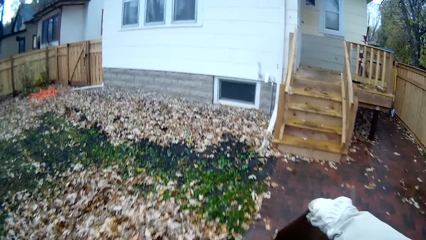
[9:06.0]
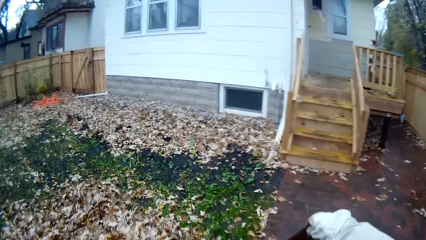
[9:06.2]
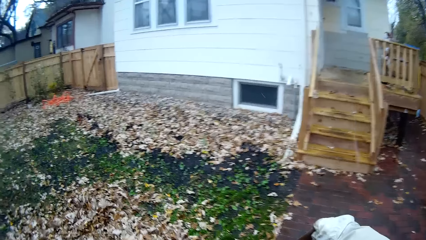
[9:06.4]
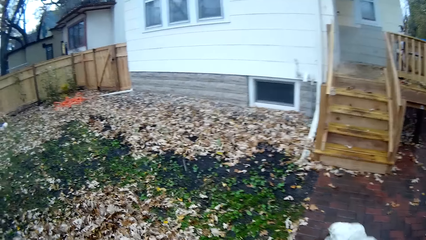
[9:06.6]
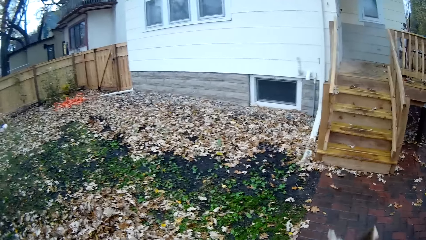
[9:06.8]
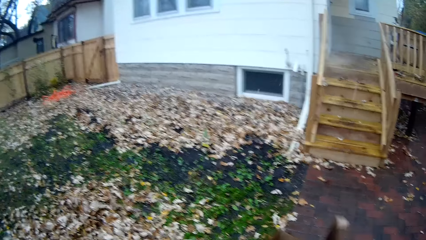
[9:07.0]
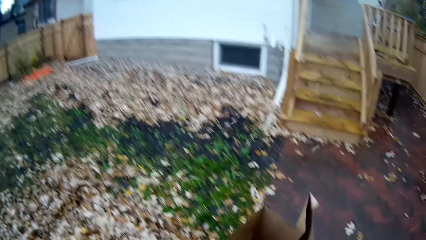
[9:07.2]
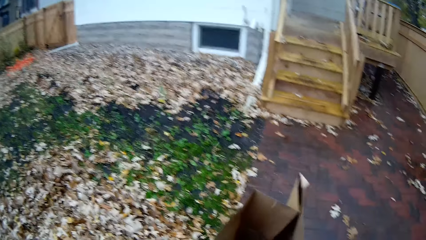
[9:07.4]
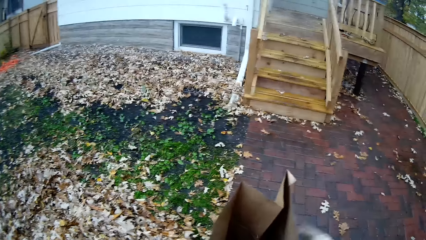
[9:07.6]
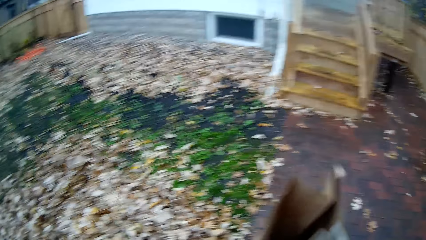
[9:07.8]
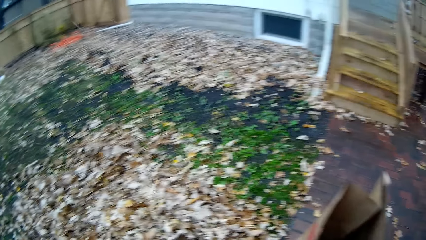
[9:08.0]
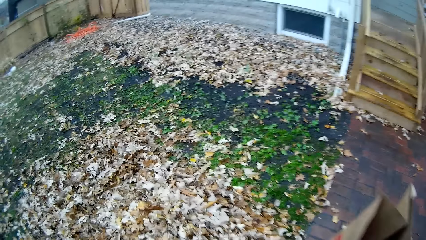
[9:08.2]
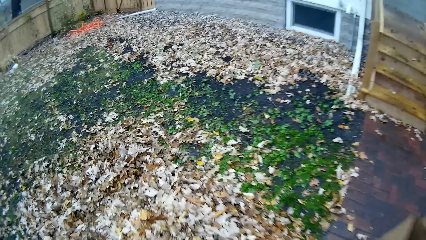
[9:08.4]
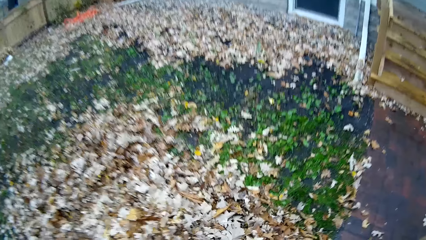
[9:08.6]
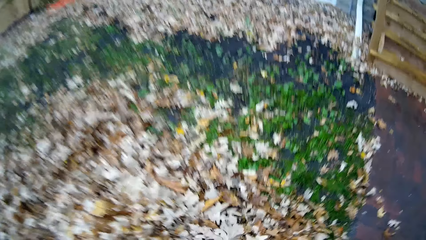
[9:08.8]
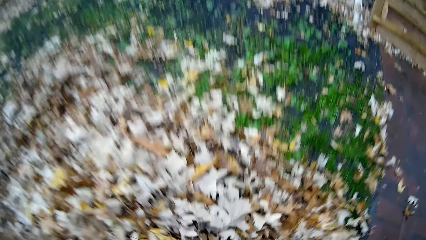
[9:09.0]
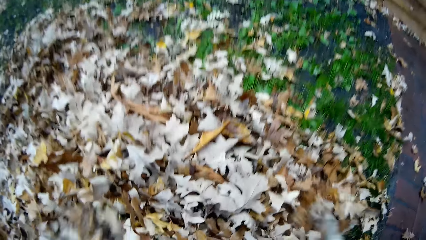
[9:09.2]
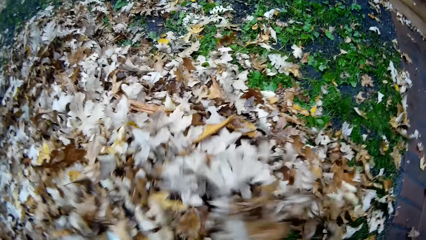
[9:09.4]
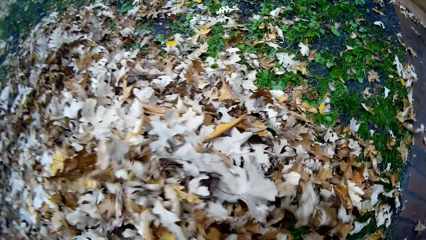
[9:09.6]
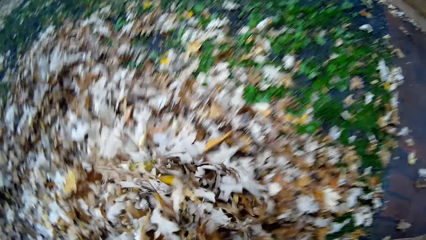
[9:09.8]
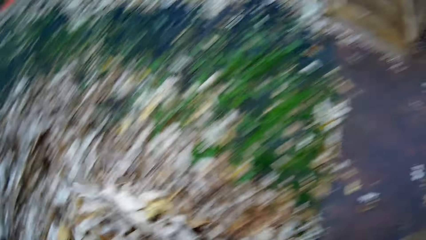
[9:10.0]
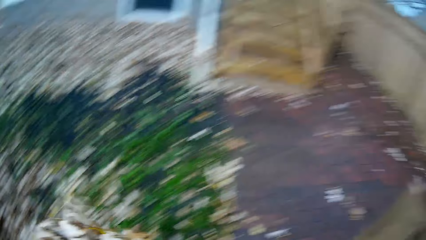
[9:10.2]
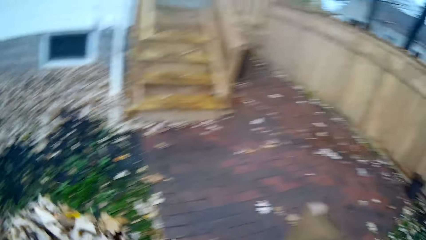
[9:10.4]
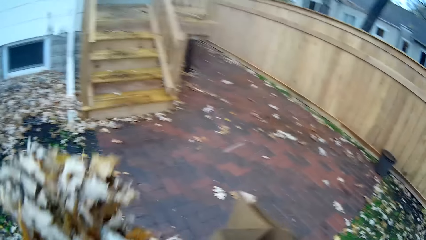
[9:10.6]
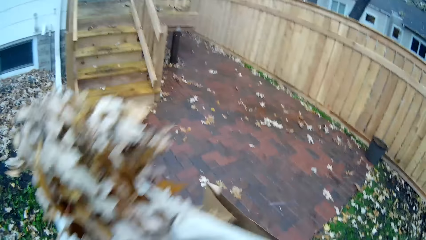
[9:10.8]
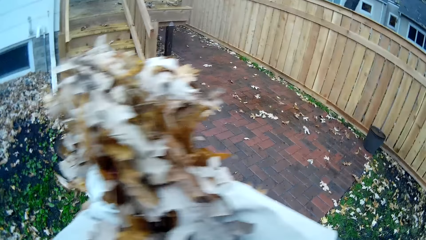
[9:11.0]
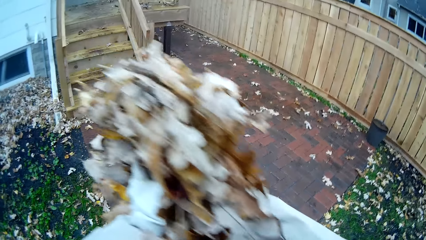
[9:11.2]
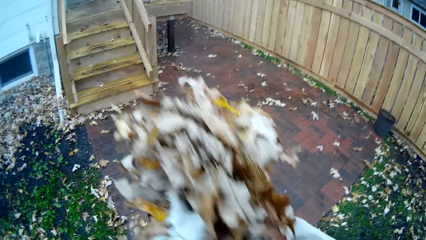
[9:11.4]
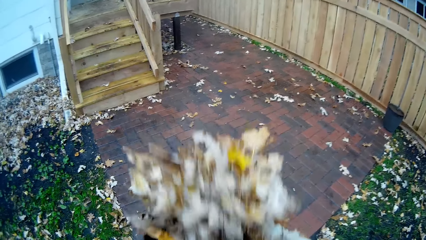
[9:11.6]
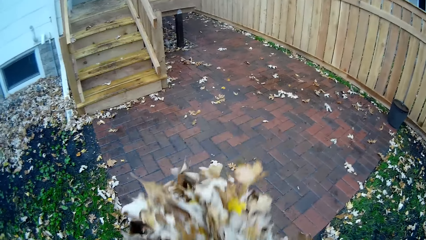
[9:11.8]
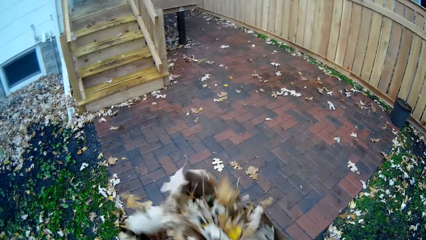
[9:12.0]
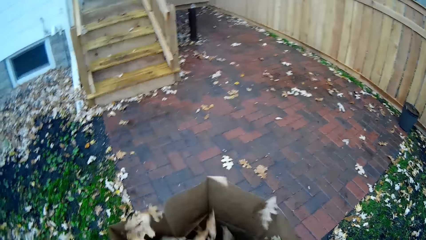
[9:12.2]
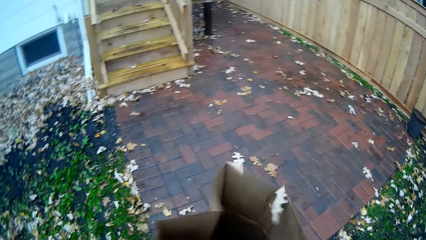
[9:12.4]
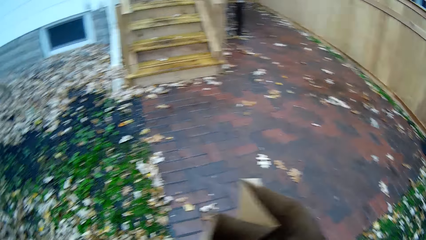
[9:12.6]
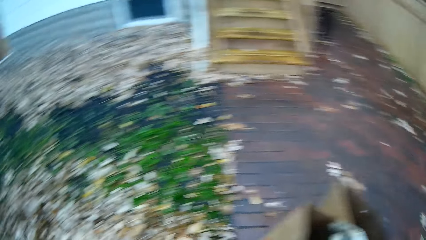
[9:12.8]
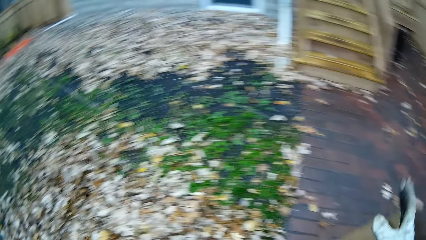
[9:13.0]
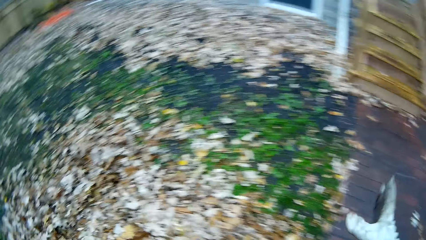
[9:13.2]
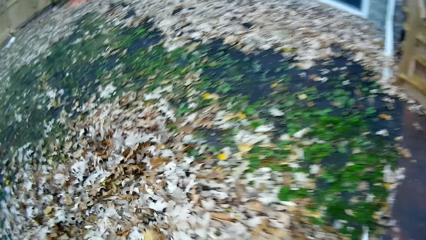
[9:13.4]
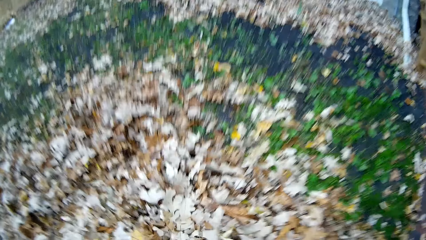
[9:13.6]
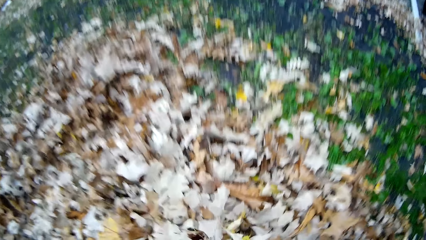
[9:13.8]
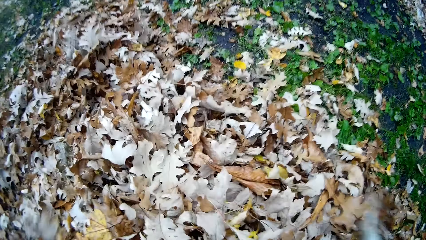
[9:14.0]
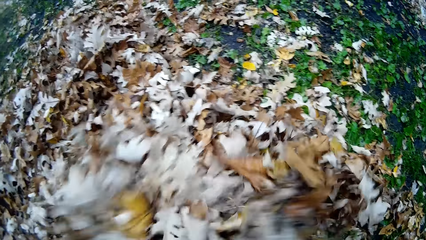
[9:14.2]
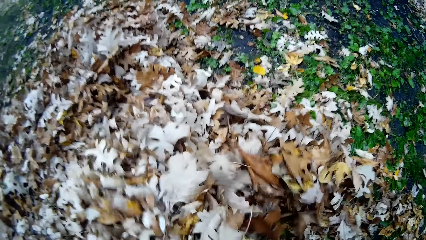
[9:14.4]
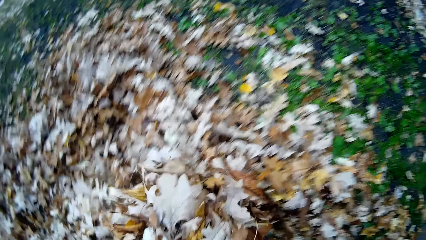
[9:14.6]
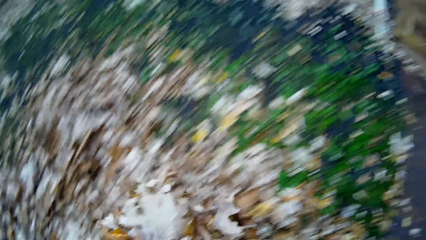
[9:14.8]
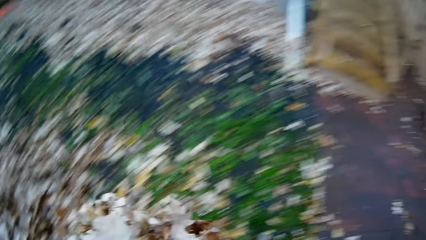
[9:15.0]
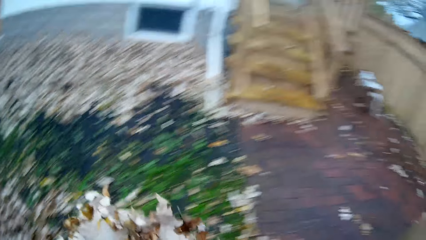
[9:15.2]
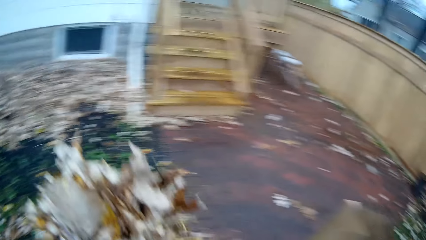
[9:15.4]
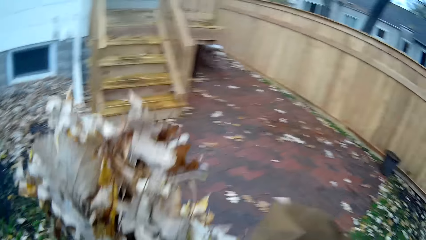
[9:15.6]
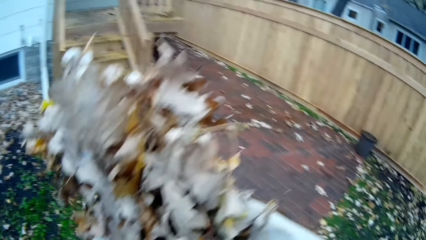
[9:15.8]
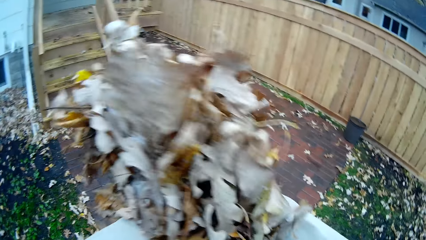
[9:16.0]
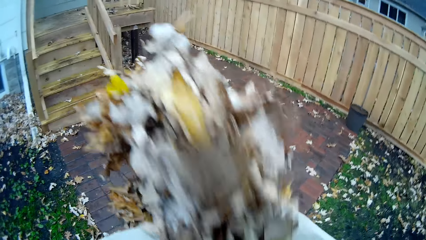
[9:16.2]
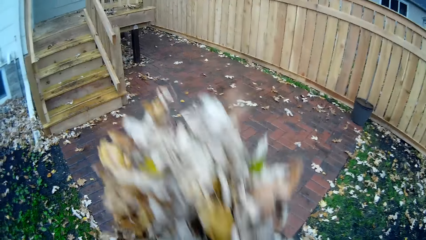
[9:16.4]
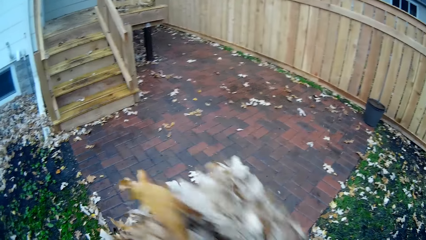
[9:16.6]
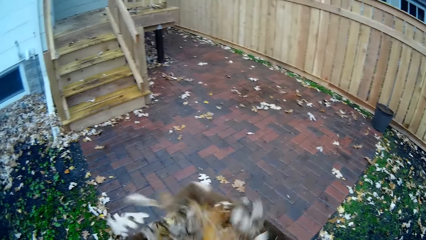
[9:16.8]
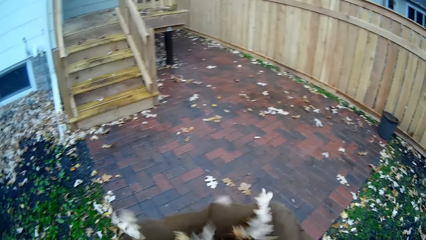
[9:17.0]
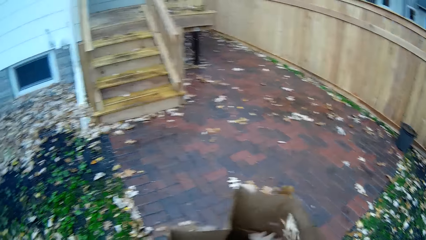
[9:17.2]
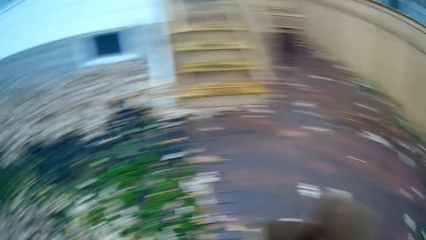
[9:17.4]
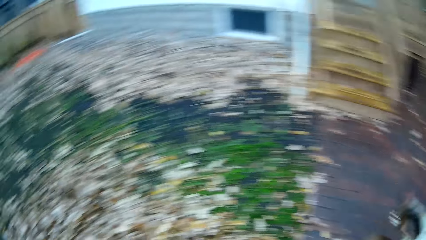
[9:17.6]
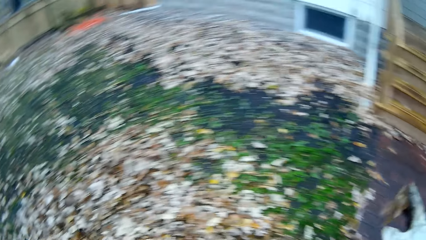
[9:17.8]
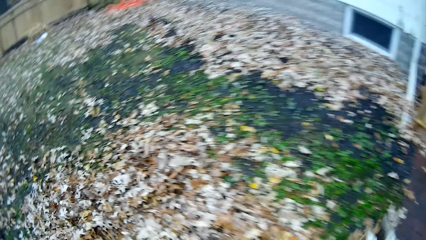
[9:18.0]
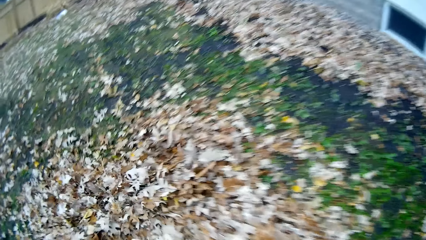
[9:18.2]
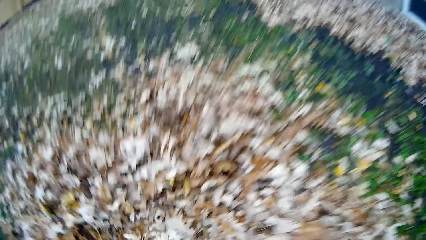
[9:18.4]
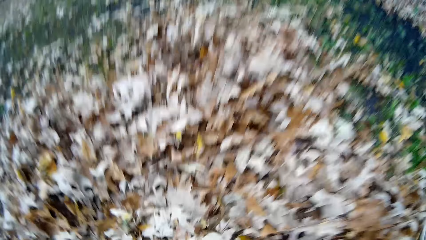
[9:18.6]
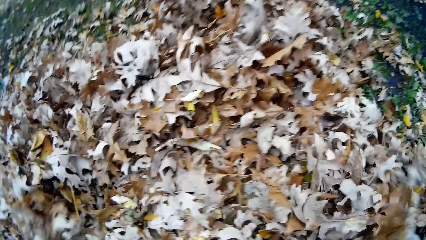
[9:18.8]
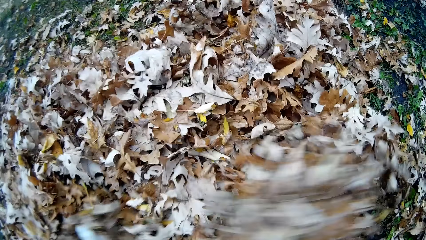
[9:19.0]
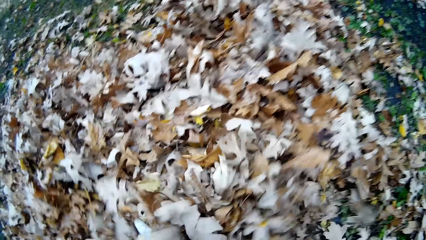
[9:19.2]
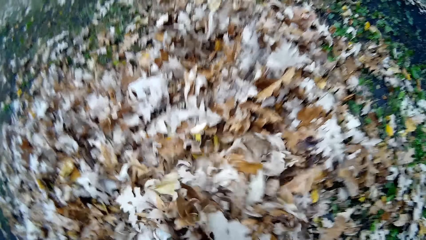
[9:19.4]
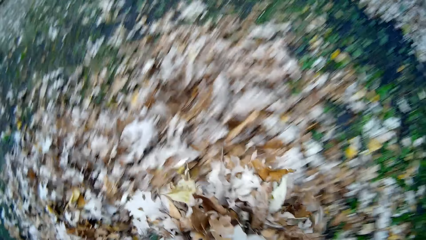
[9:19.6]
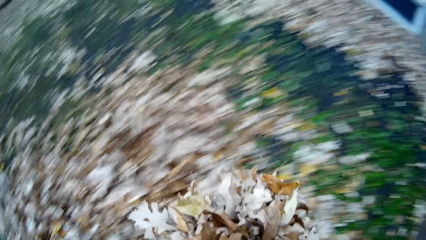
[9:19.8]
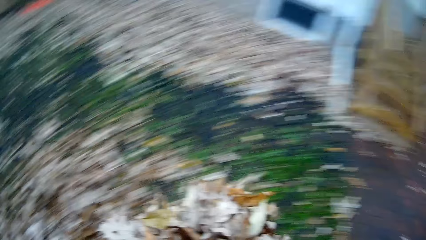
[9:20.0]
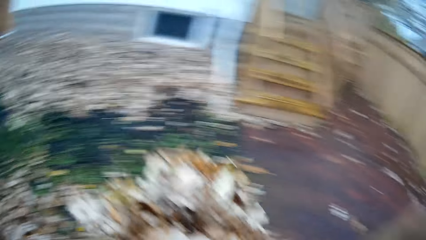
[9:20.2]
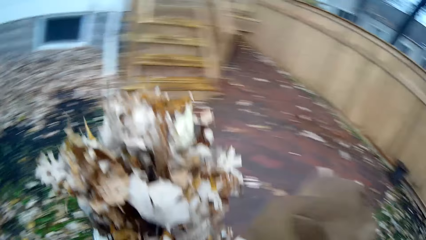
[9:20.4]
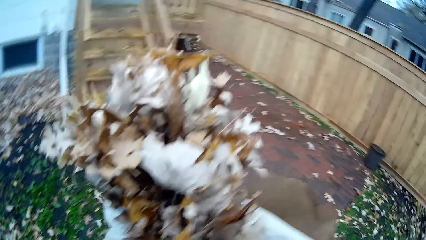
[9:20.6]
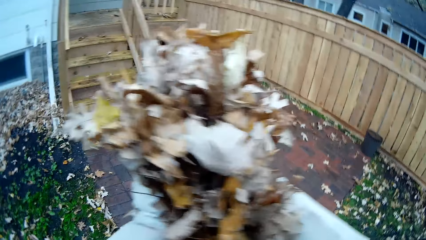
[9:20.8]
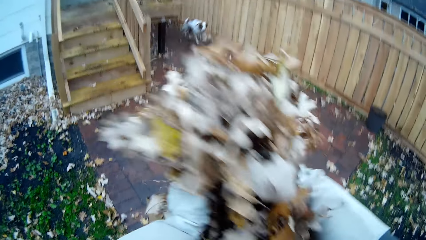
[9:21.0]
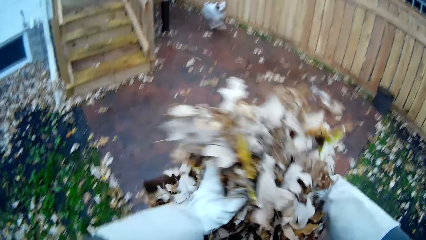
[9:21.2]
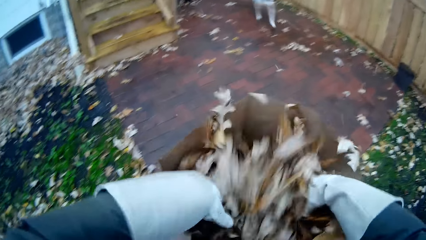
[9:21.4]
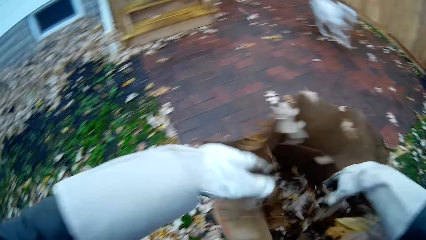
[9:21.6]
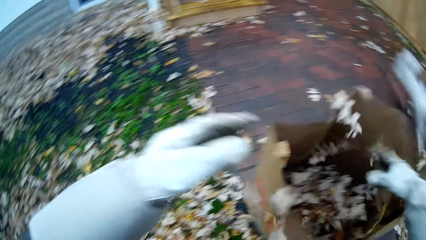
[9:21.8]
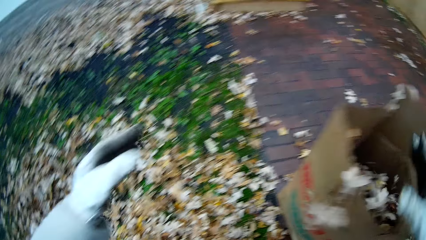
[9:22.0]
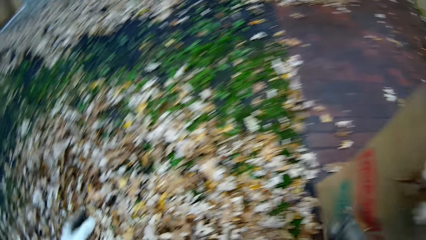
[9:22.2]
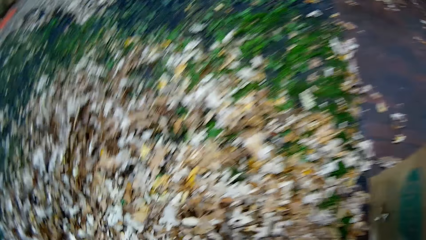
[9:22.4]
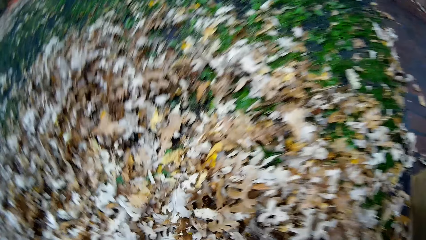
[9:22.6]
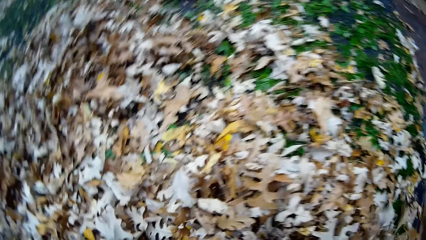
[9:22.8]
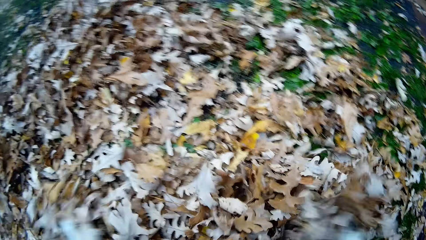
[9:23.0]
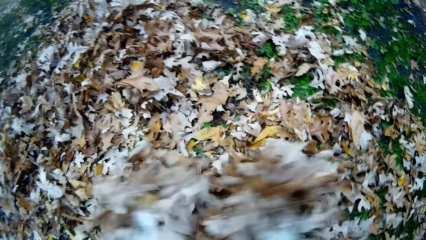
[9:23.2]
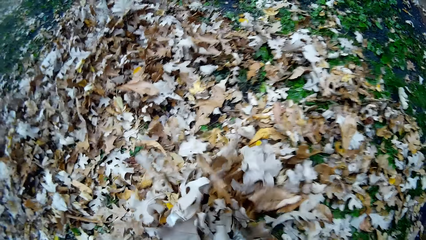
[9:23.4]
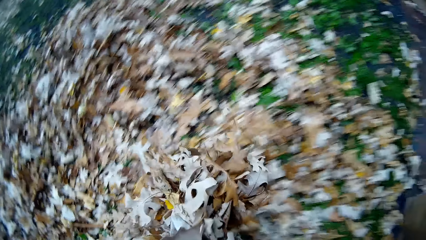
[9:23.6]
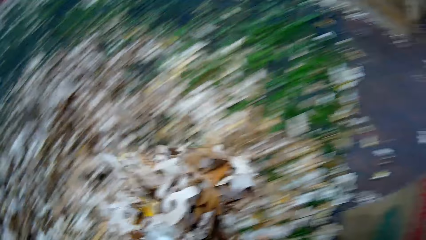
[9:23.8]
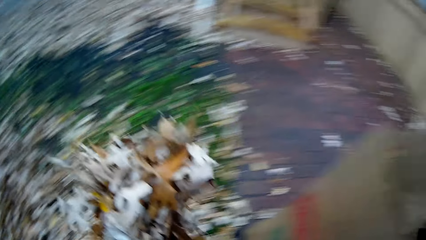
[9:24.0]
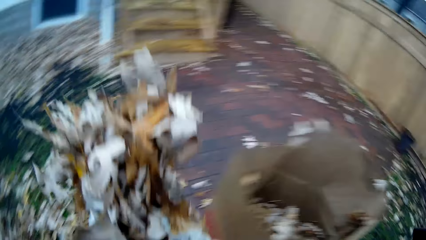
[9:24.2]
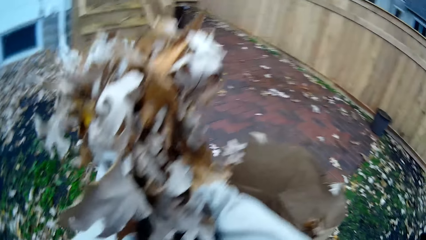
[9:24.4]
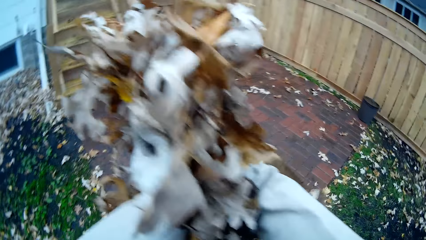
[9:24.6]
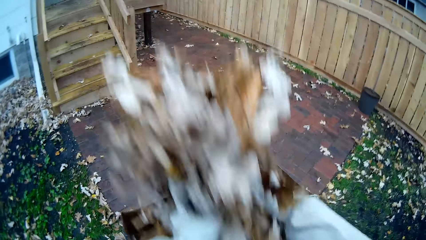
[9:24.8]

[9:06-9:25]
The camera wearer drops the paper bag on the ground. She packs up dry leaves on the ground with both hands. She drops the dry leaves in her hands inside the paper bag on the ground. She packs up dry leaves on the ground with both hands. She drops the flowers into the paper bag on the floor. She packs flowers from the floor with both her hands. She drops the flowers into the paper bag on the floor. She packs flowers from the floor with both her hands.
